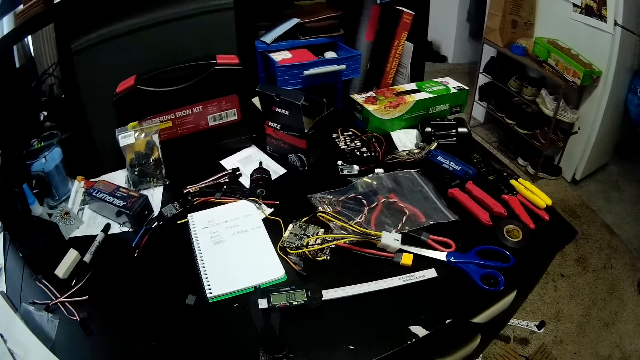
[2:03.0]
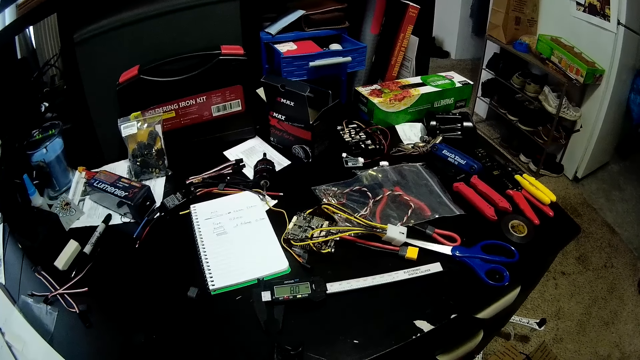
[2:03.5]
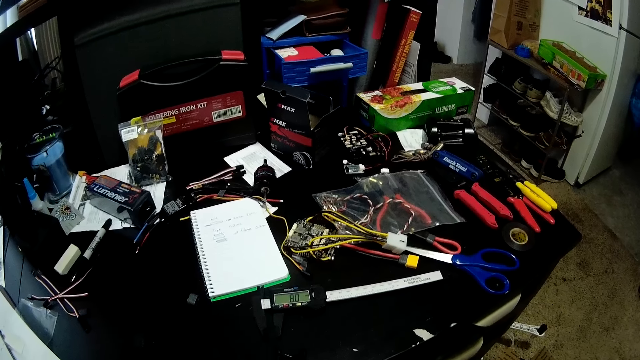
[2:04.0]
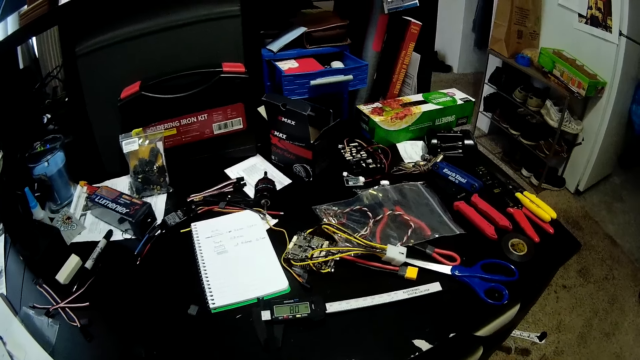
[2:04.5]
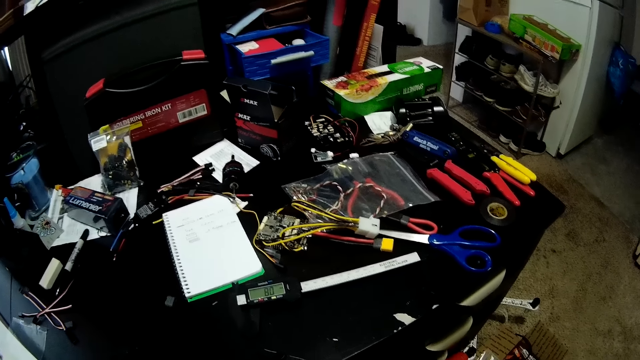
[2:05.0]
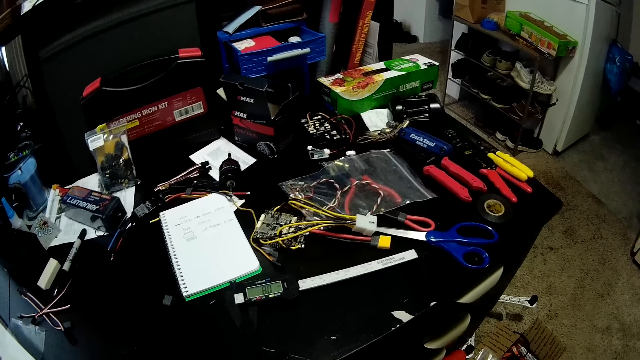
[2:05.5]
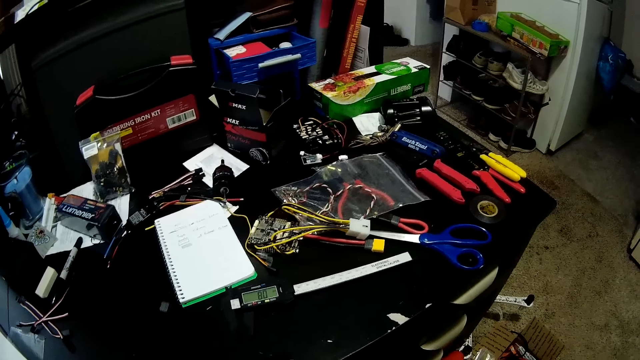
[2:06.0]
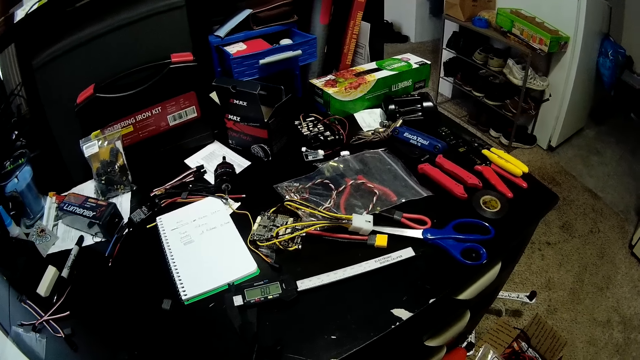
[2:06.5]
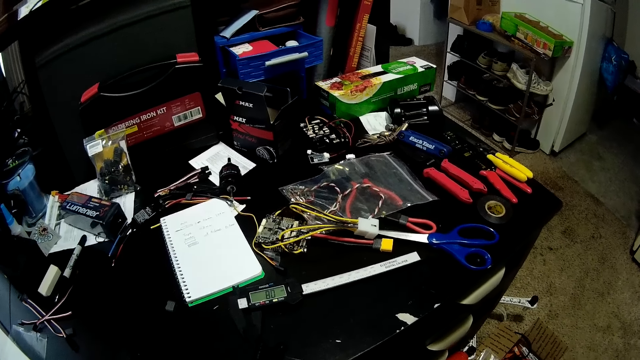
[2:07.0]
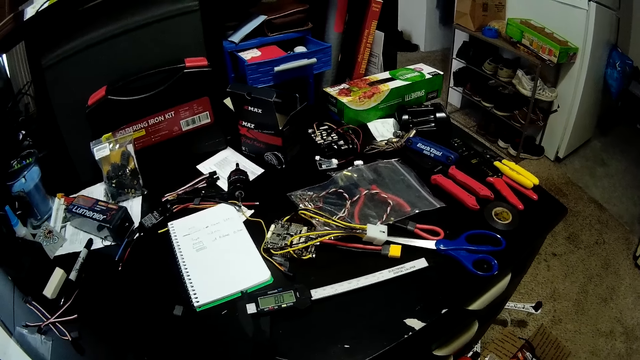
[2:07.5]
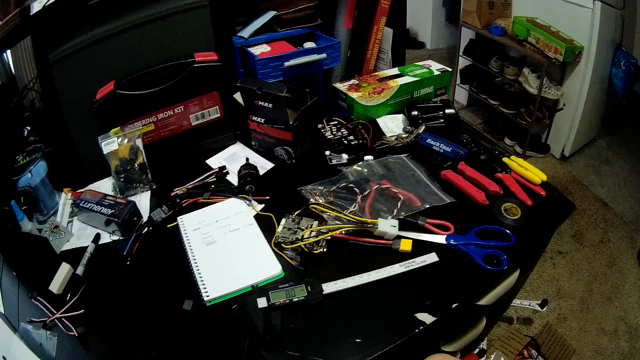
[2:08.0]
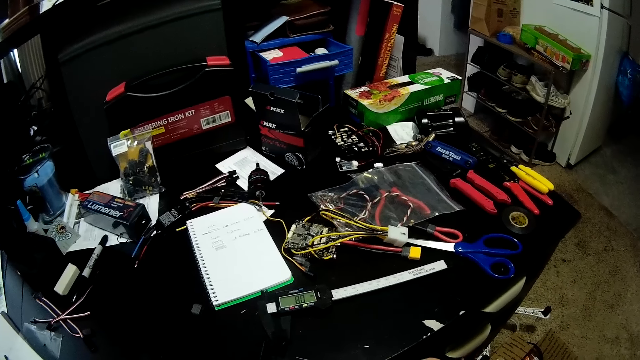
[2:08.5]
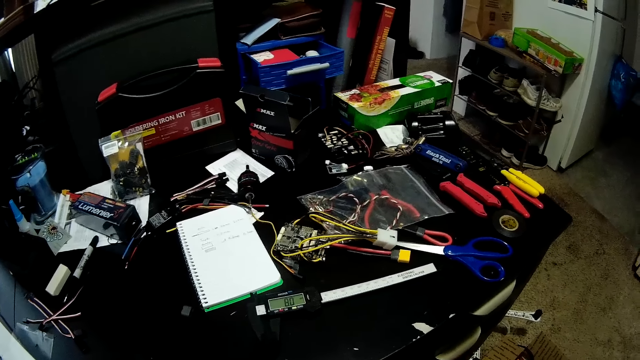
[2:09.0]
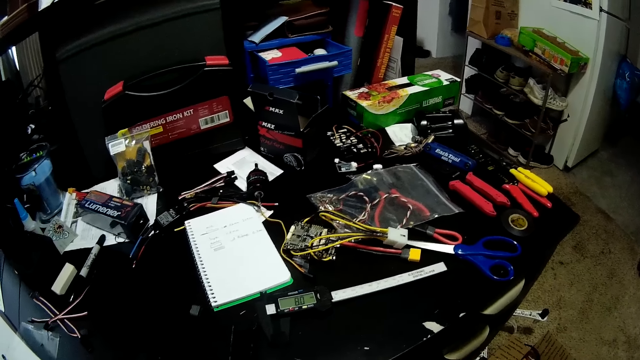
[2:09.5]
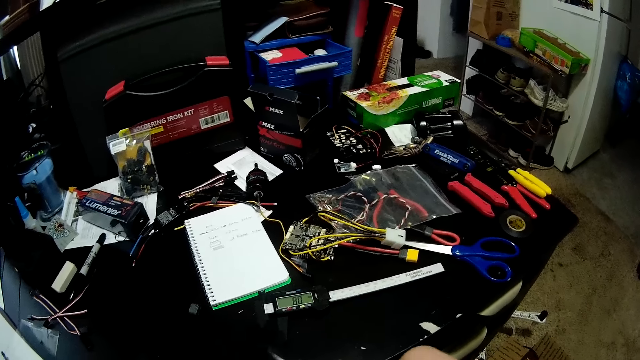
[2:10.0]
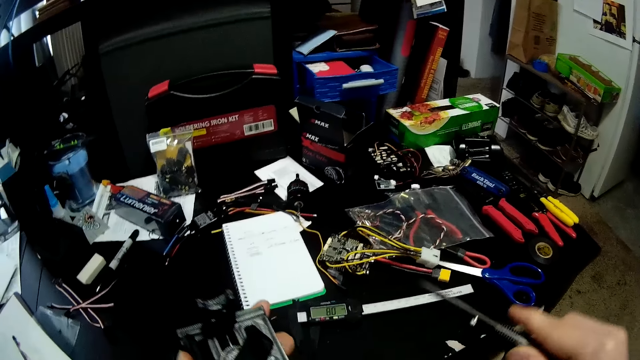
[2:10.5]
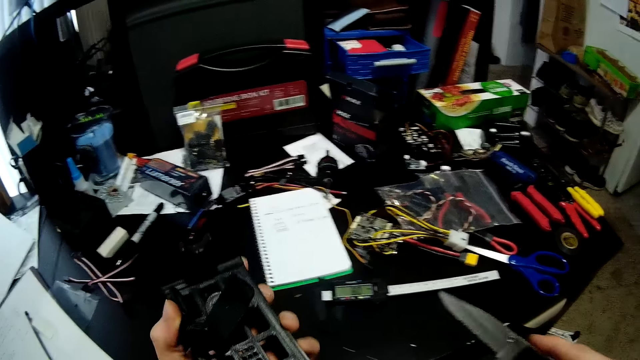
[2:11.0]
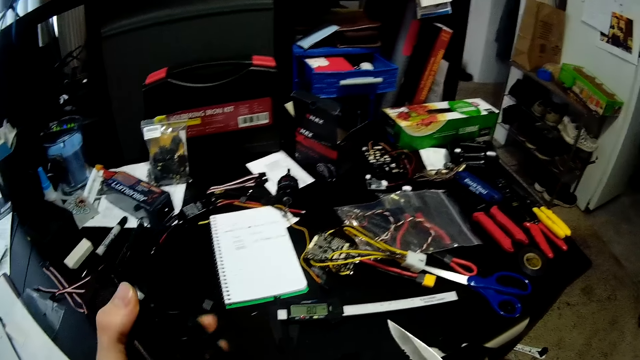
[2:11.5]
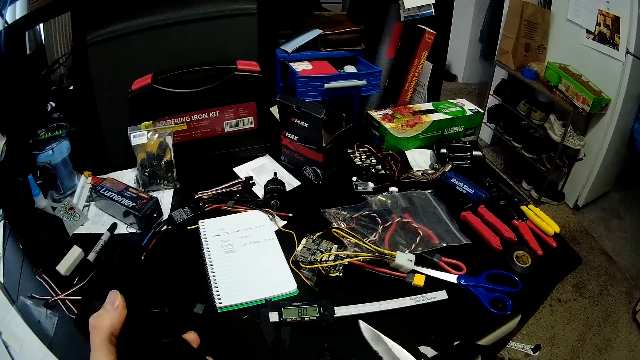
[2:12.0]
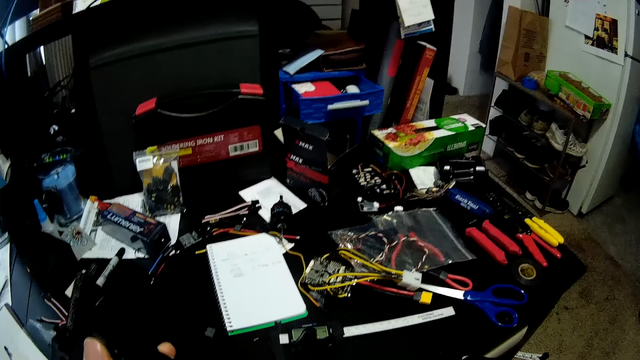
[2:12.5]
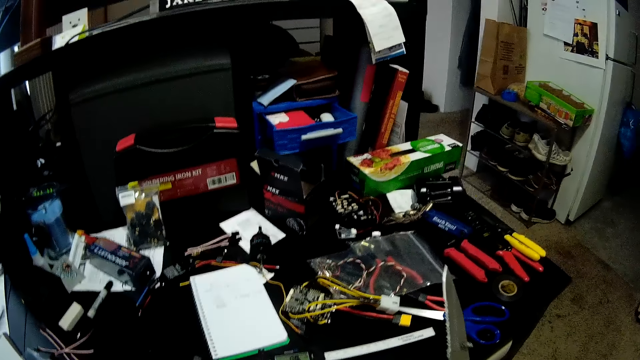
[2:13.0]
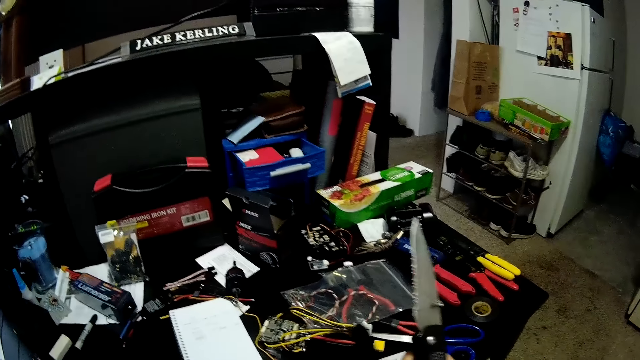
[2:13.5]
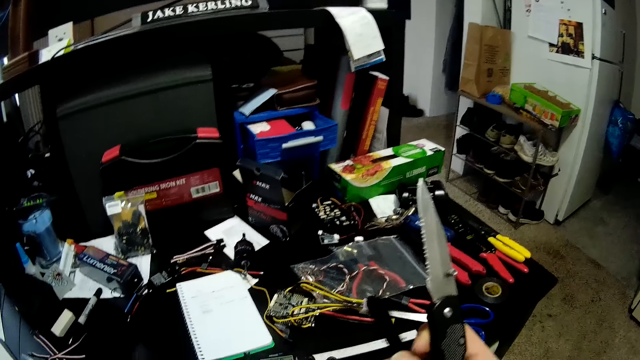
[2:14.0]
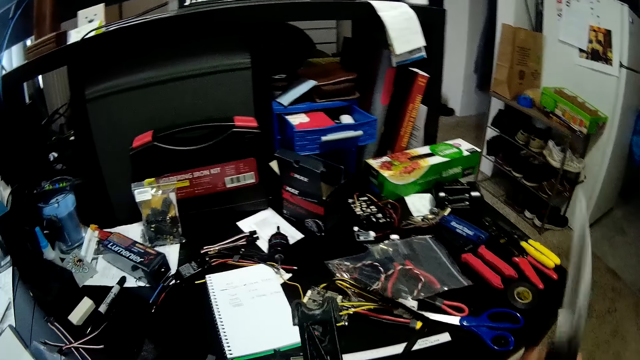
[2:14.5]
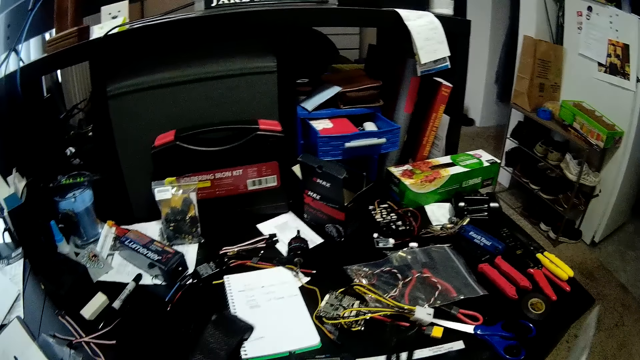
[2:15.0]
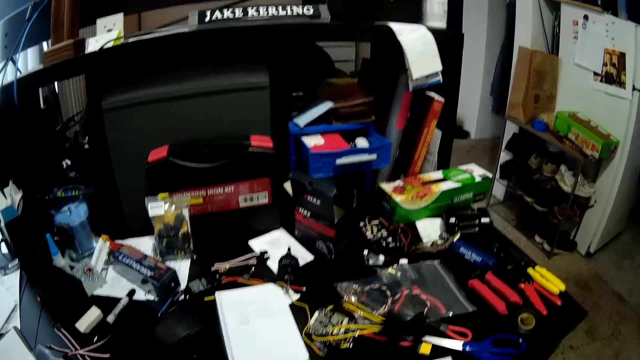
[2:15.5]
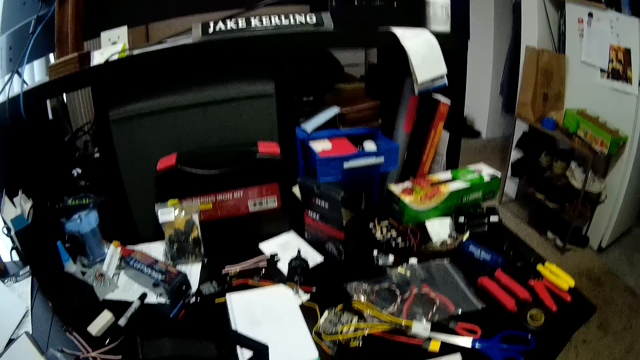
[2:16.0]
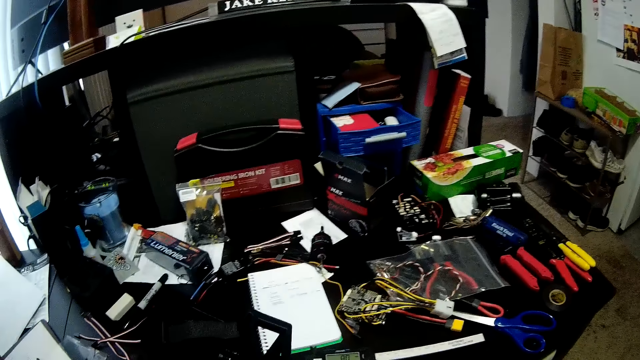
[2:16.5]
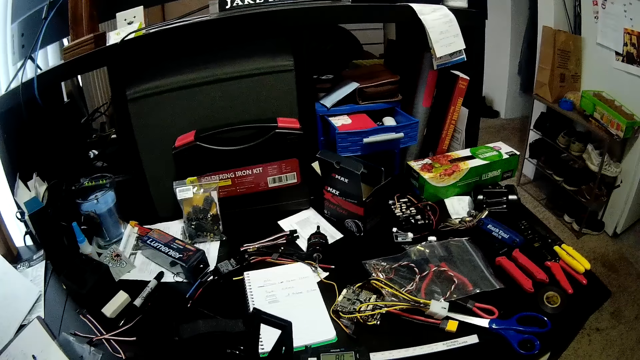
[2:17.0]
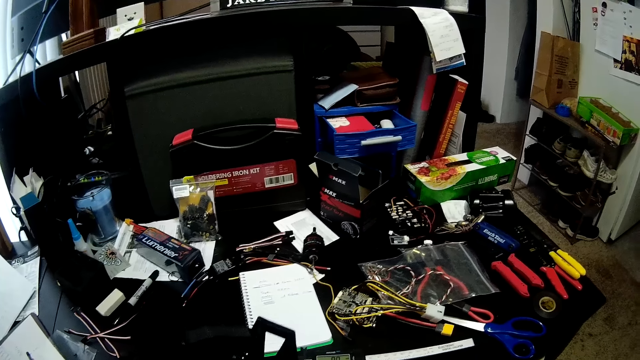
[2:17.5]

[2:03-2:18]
The camera wearer fixes something with a pocket knife. They look around. They fix something with the pocket knife. They look at something. They turn something. They look at something.

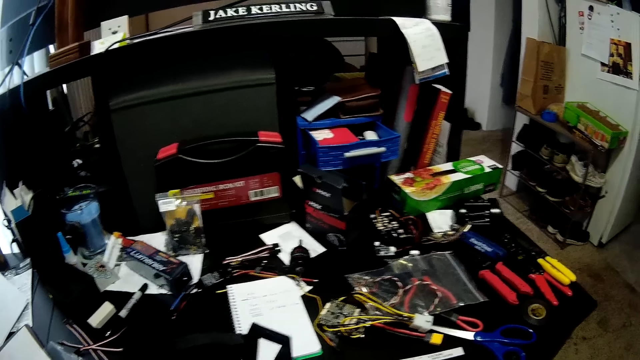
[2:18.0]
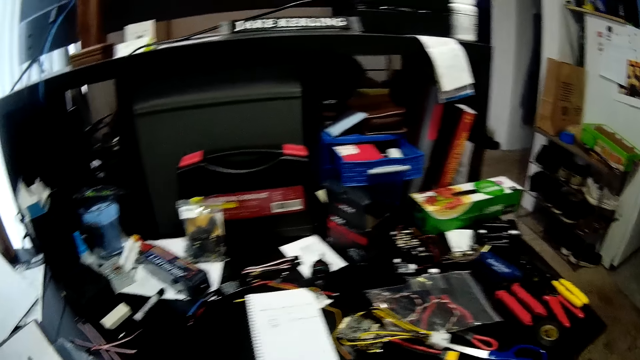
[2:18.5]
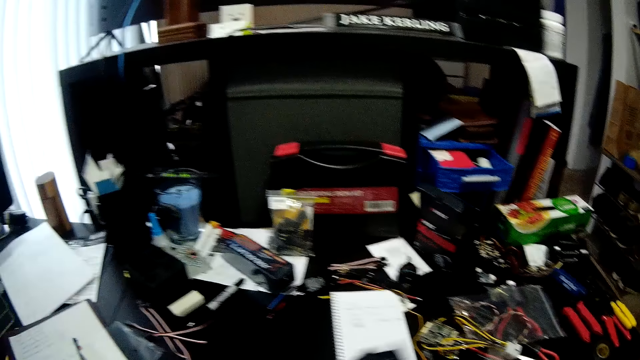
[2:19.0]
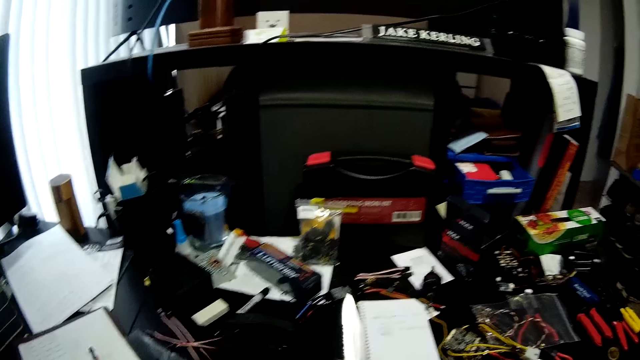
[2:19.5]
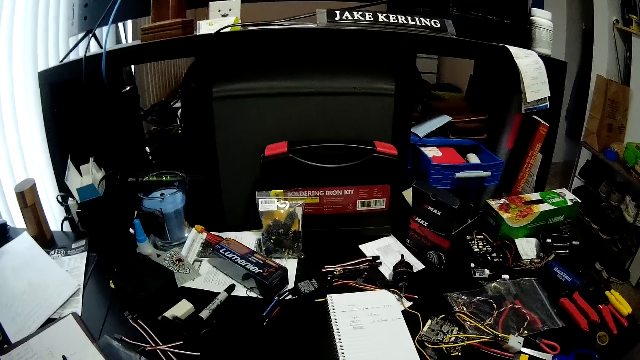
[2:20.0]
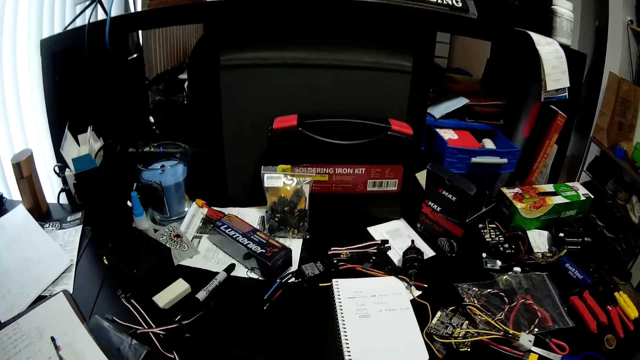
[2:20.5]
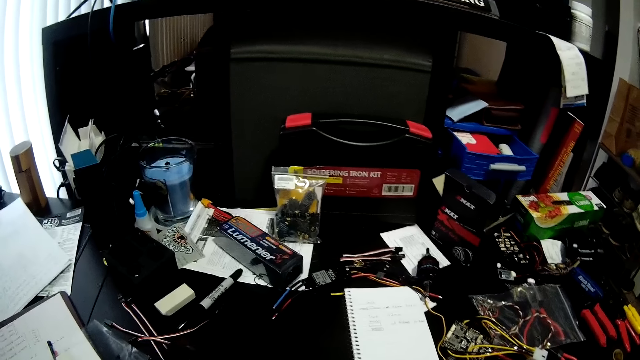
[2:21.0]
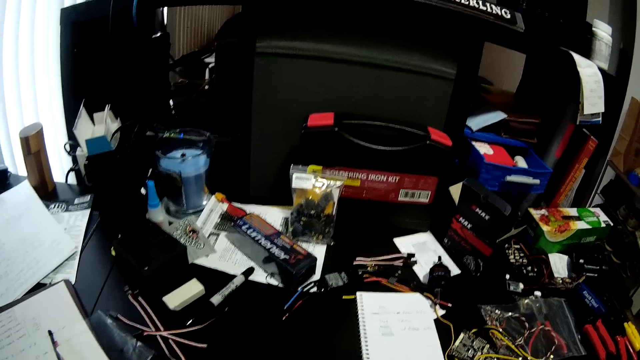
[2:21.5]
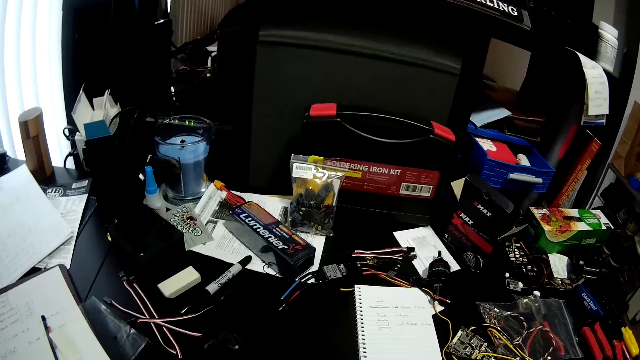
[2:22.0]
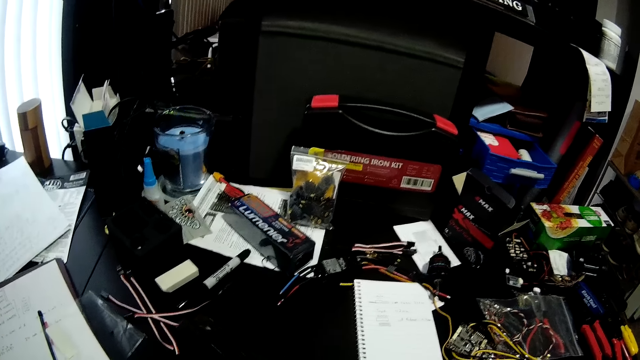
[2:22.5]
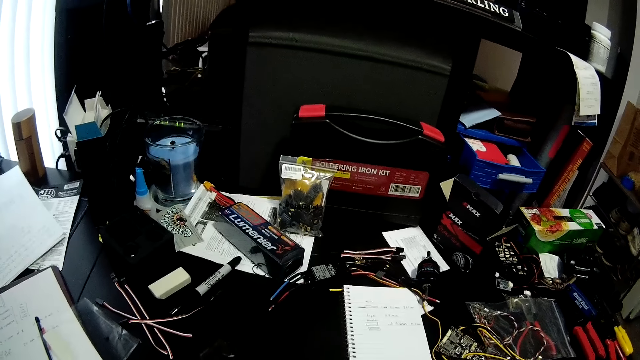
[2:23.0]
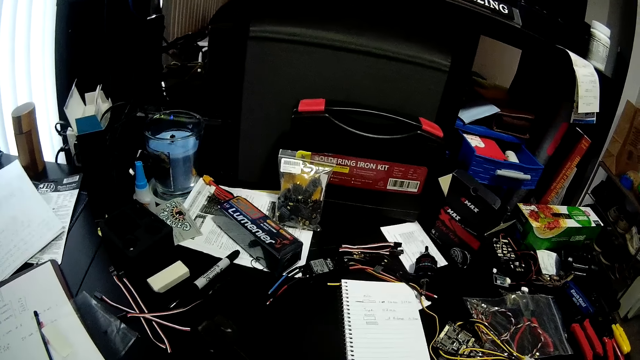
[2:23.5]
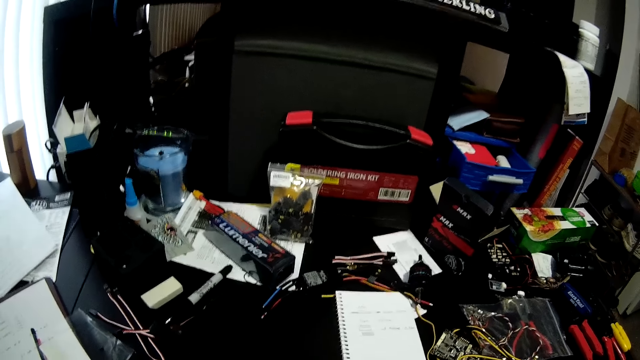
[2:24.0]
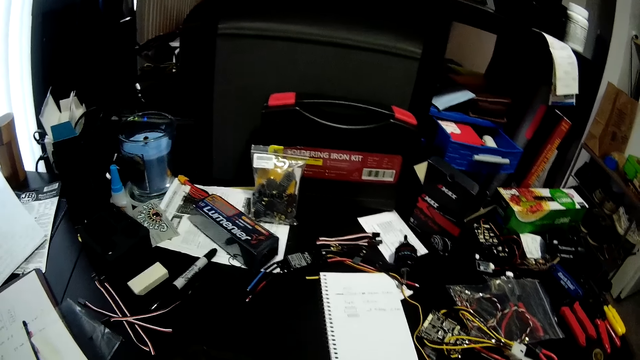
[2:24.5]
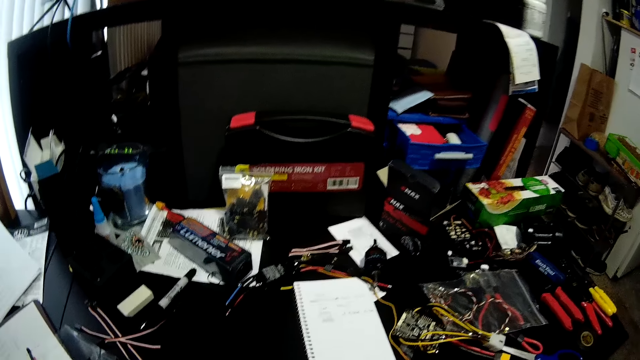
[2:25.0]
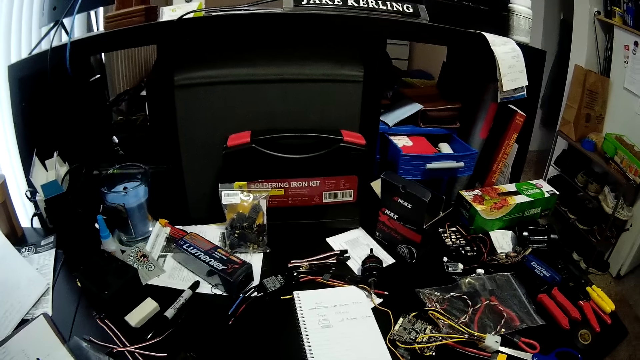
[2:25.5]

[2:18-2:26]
The camera wearer looks around. They look at something. They fix something with a pocket knife. They look around.
